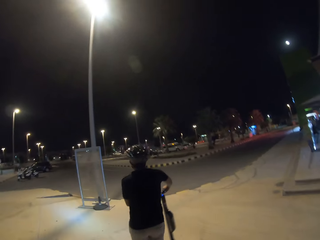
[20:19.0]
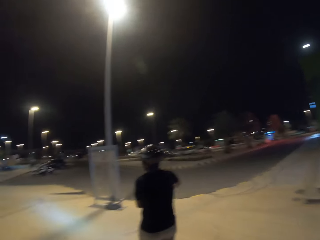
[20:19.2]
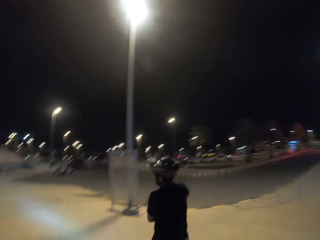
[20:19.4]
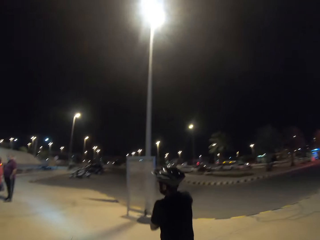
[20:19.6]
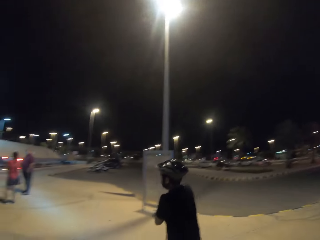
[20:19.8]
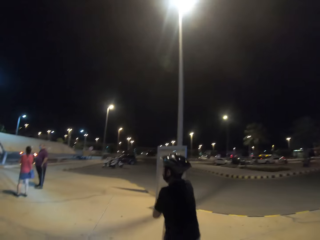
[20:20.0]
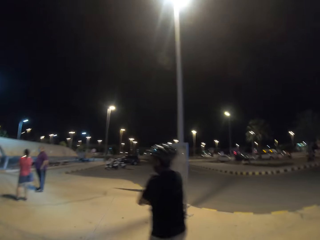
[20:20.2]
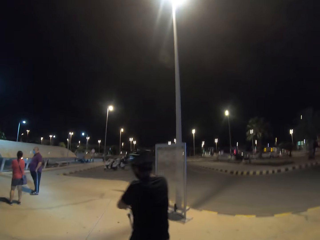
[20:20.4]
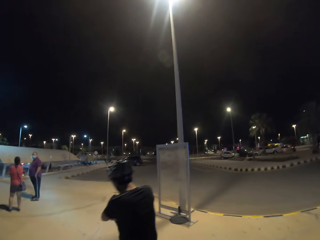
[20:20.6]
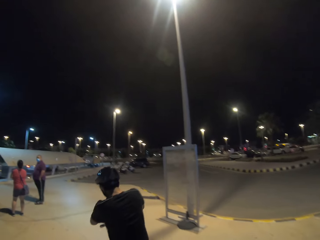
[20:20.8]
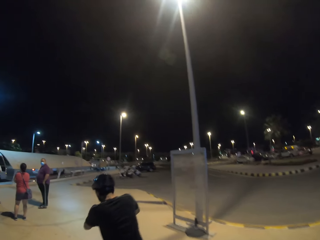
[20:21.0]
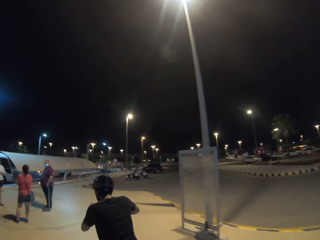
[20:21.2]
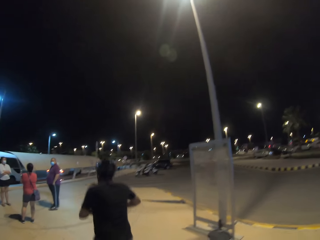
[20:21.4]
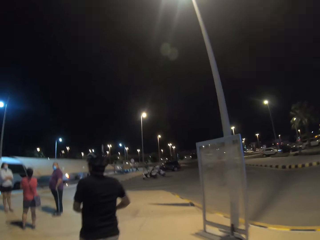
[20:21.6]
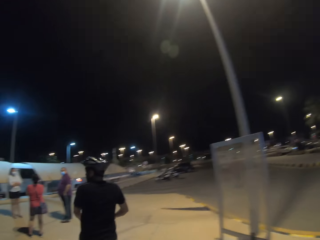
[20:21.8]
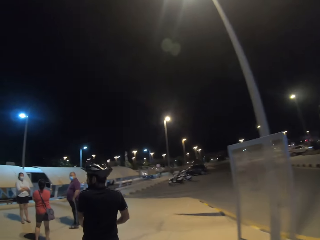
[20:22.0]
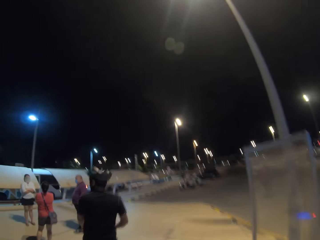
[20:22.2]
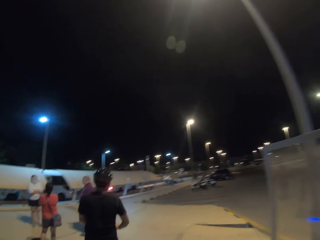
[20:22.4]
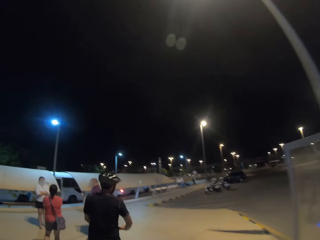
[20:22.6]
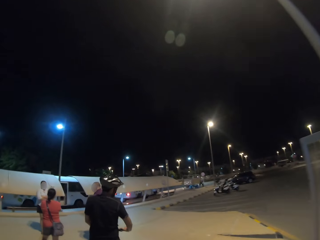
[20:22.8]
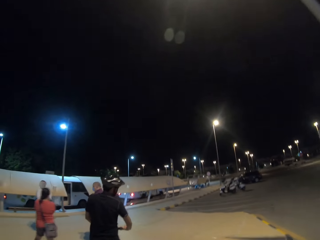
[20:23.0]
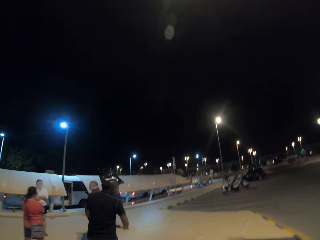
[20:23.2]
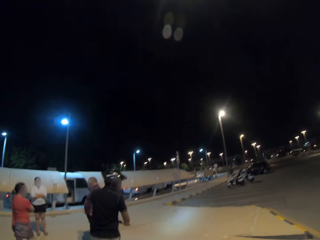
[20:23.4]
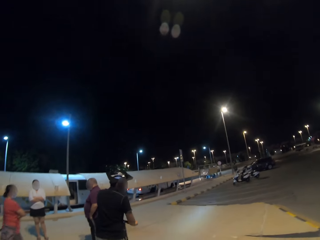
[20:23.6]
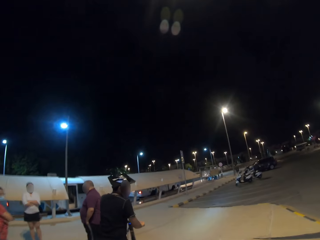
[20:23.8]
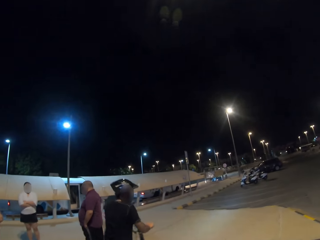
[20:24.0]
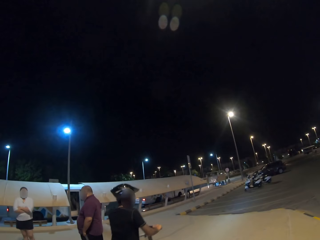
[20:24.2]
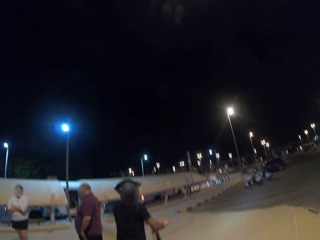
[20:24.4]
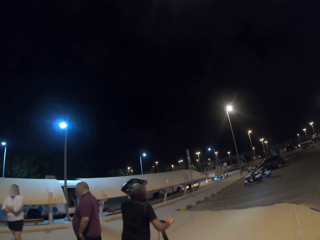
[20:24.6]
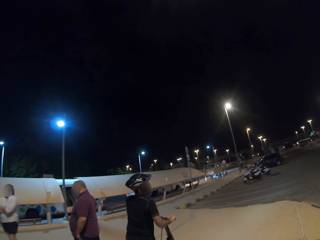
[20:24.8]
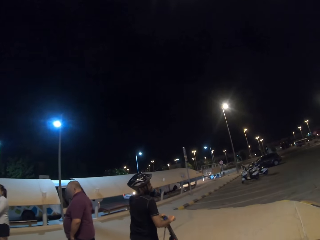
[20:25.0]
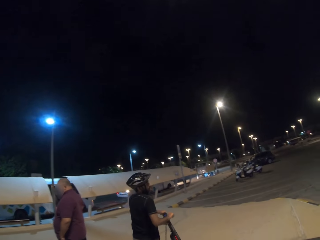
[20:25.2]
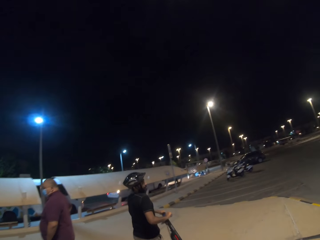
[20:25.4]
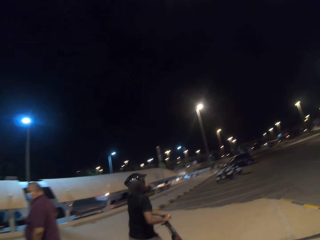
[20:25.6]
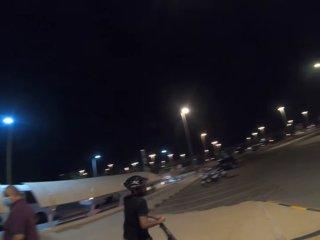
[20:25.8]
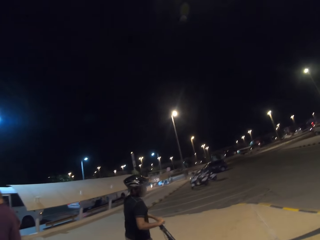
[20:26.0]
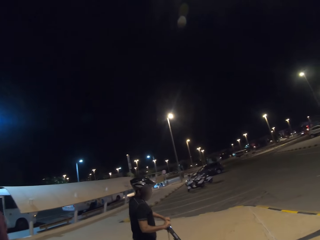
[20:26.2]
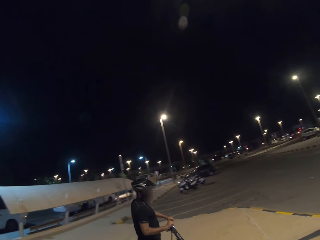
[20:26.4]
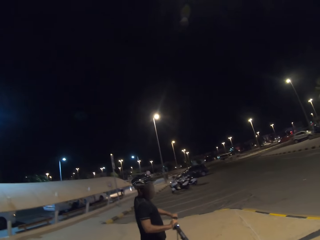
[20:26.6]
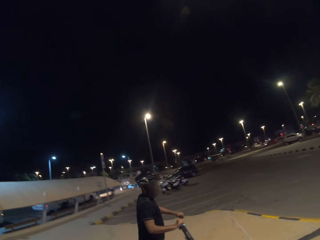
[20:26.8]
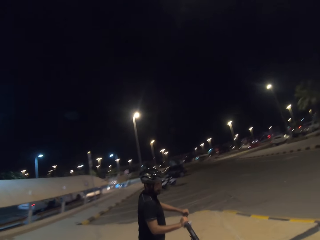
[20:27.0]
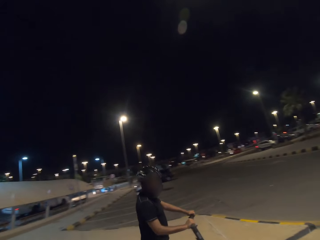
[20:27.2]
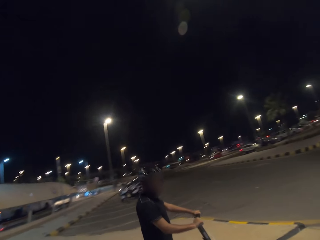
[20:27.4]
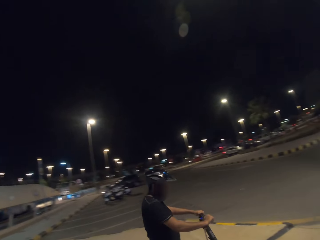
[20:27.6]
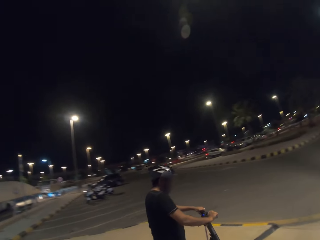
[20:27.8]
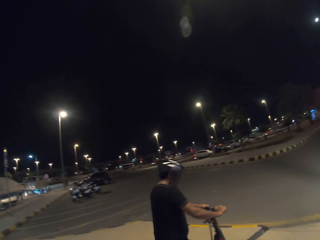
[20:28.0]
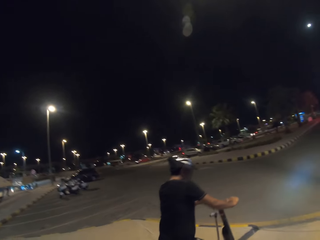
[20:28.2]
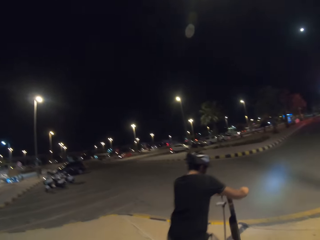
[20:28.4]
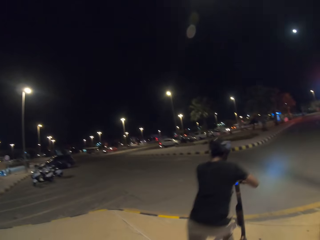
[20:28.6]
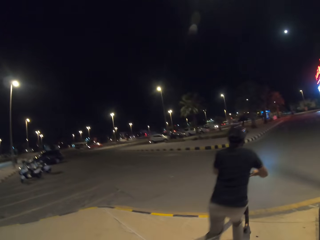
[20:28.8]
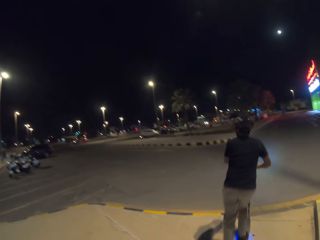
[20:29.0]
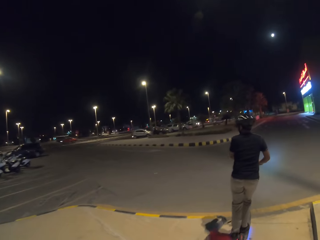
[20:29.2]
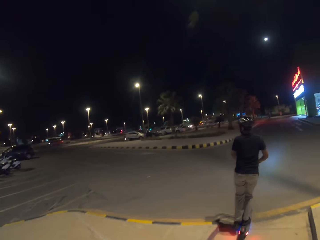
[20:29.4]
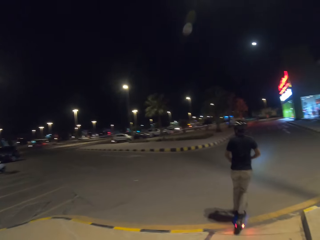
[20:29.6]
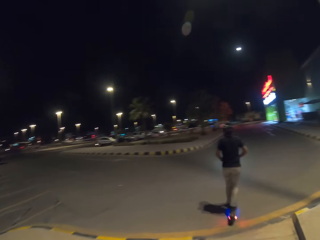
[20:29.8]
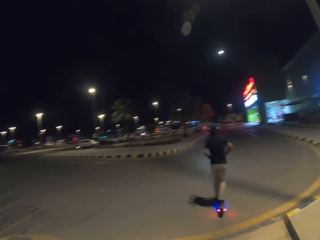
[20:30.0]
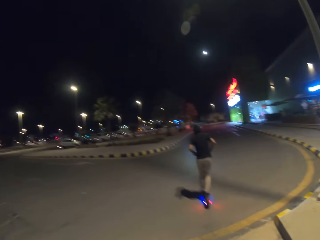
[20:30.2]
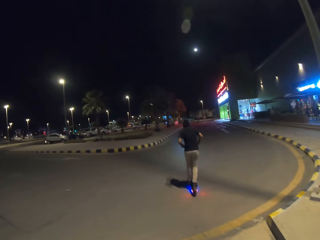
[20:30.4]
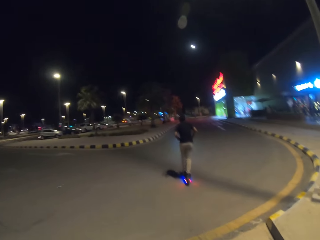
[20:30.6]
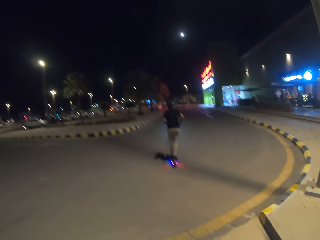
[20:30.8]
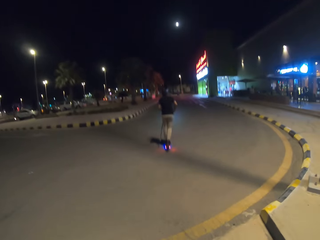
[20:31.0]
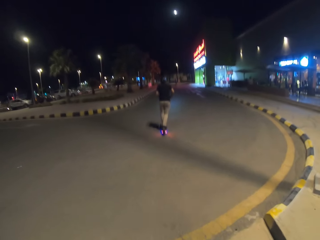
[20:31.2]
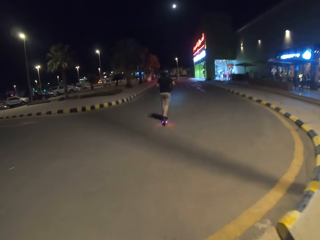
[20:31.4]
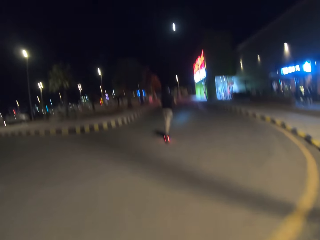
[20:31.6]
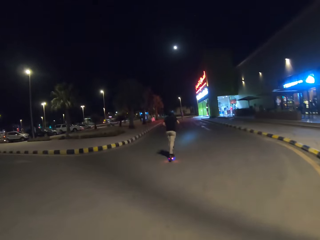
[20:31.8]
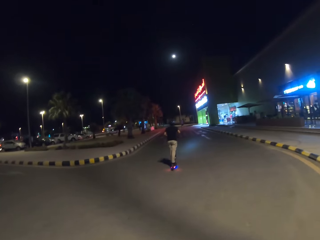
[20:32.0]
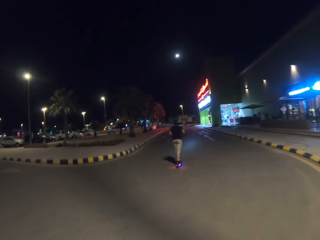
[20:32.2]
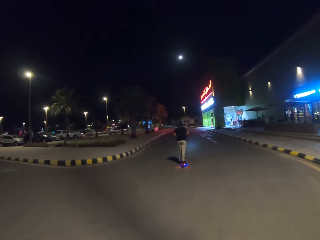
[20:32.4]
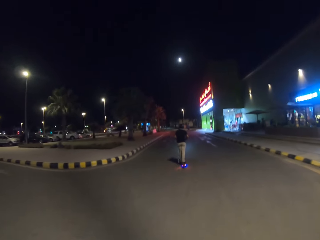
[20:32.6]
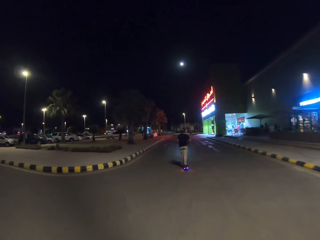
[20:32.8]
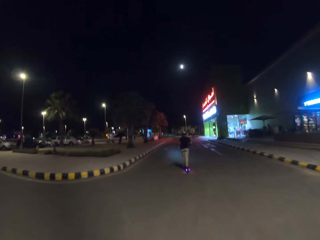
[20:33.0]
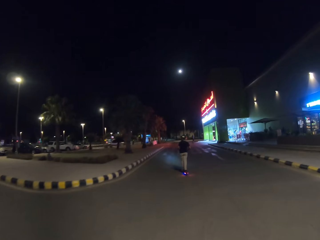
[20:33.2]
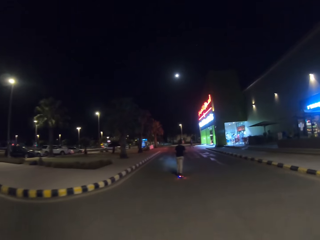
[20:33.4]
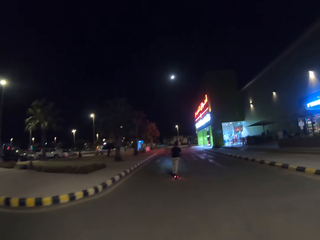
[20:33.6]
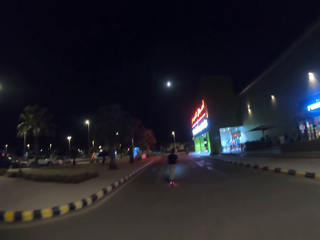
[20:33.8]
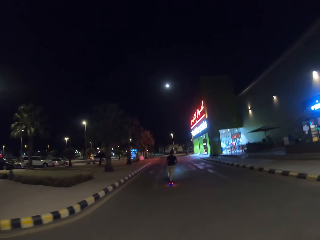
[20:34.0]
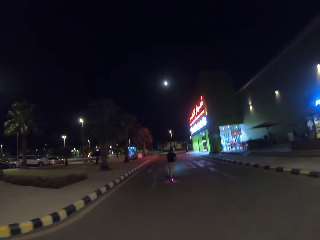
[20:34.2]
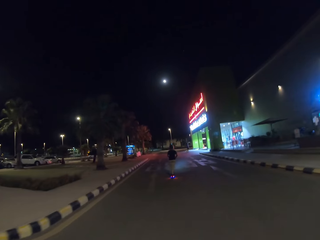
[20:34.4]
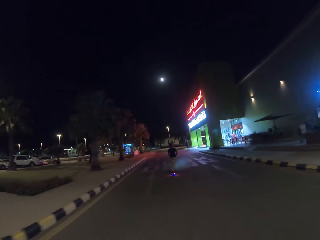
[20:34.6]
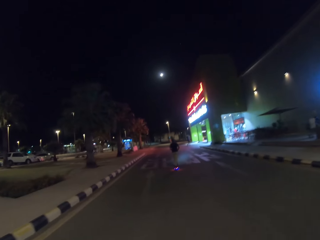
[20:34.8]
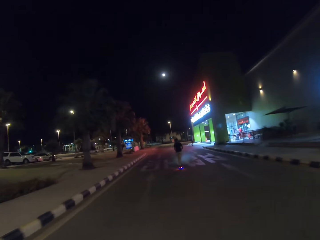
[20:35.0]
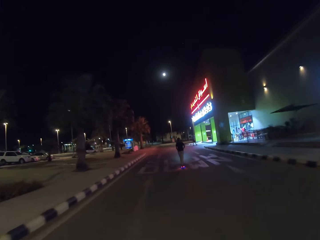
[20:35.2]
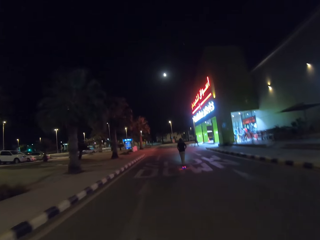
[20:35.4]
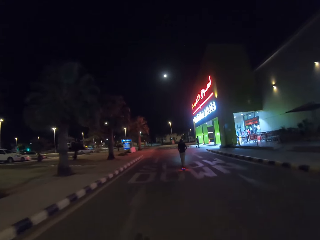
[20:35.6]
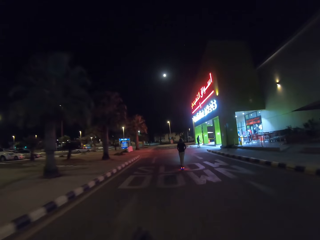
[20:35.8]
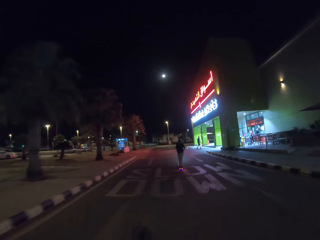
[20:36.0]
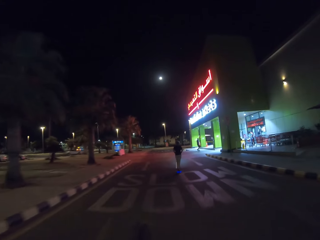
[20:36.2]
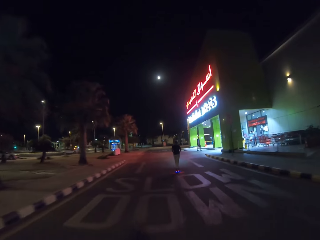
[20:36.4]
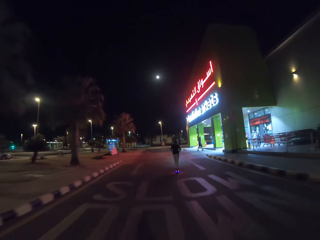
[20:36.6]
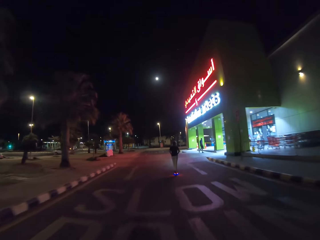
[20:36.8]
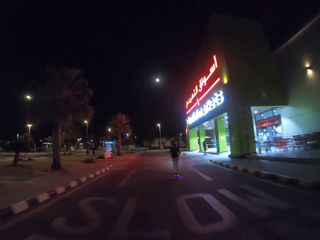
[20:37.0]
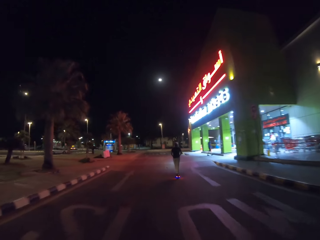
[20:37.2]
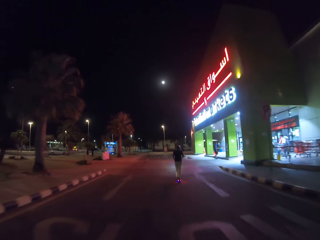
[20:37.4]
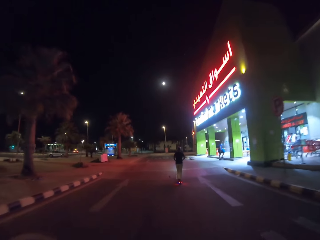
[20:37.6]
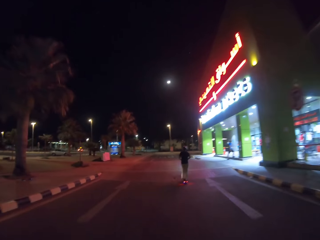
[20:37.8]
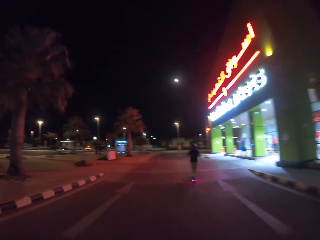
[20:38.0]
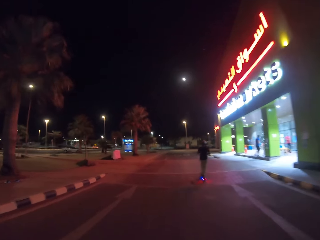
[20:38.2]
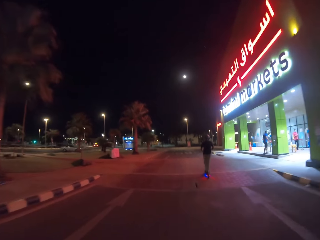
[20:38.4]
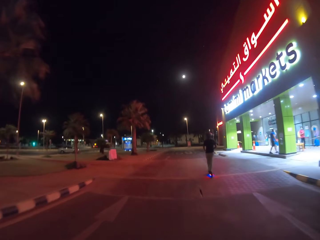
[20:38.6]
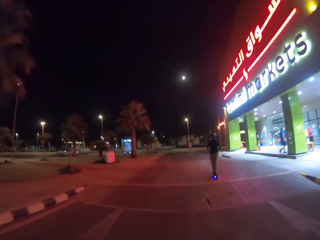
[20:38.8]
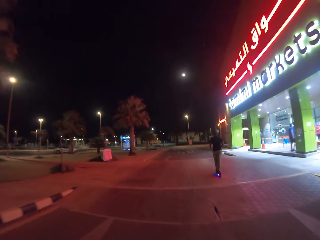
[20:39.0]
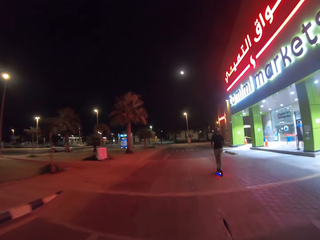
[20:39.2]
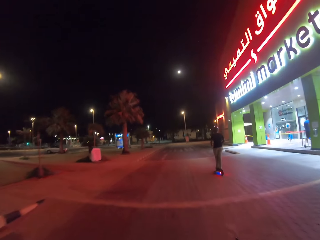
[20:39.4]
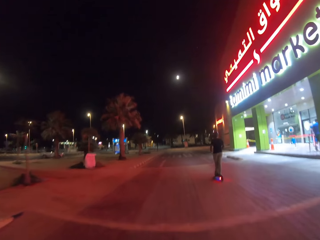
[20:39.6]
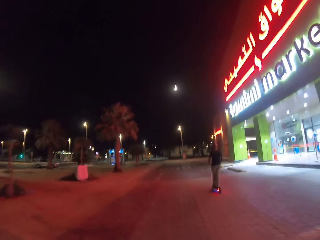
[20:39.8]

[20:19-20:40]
A man walks on the pavement. The man rides on a scooter bike. The man rides on the tarmac. The camera wearer rides a scooter.
